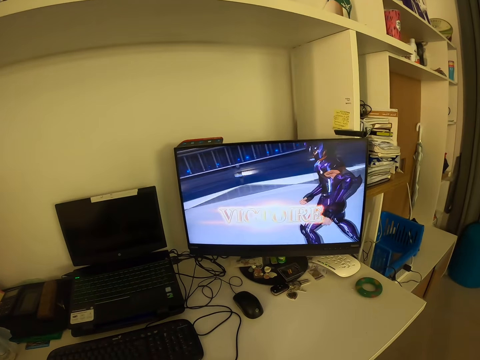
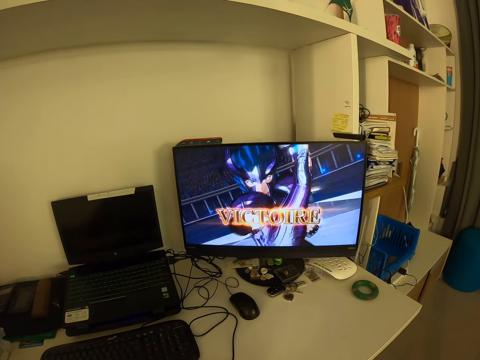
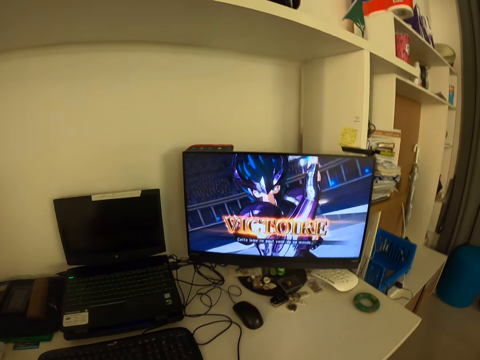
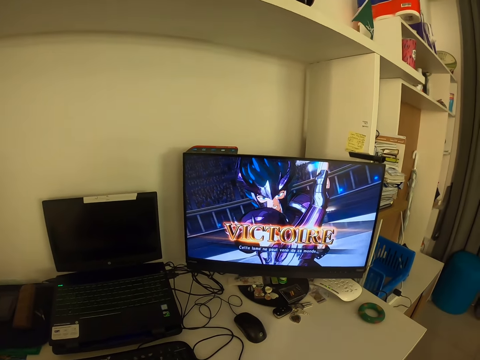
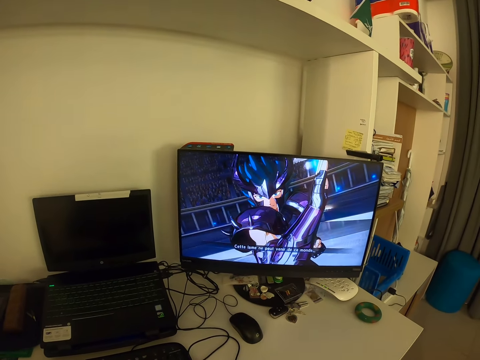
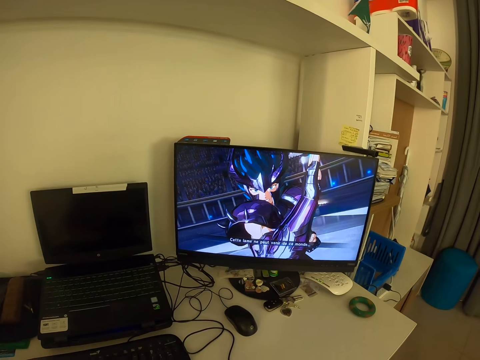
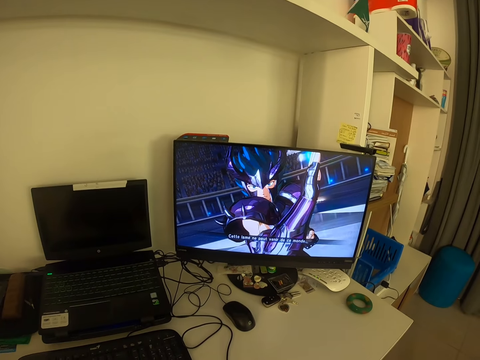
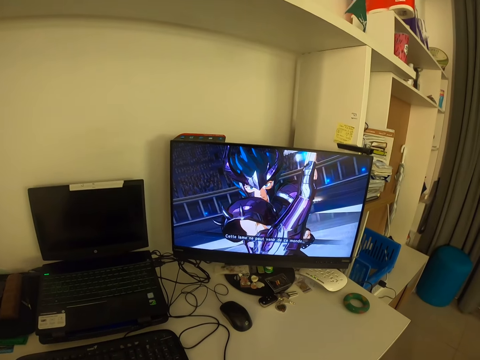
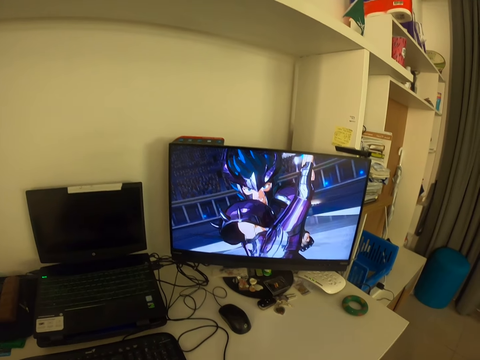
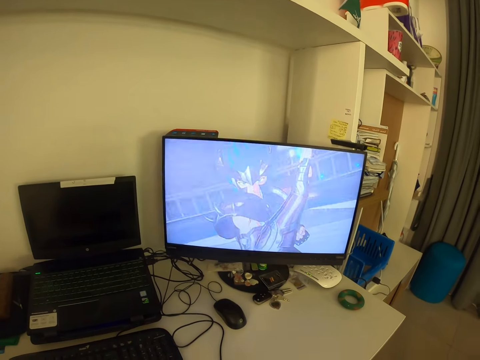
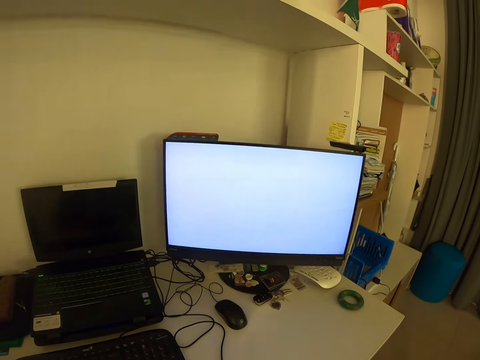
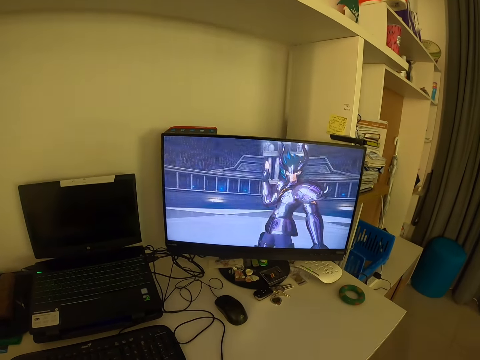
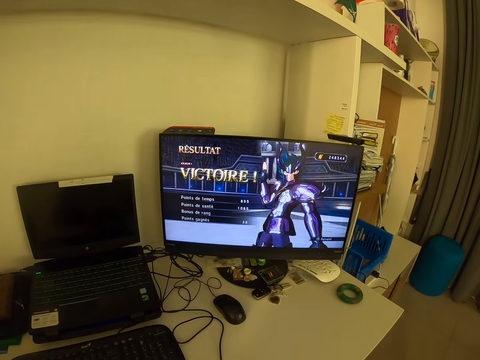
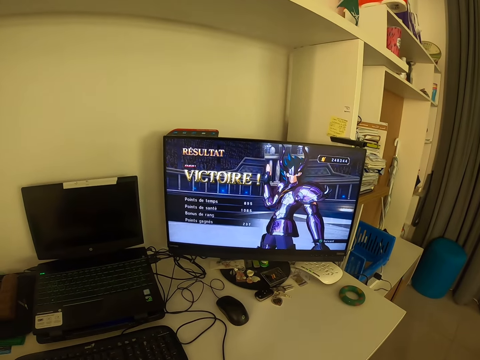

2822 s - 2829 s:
The camera wearer drops the cup on the table. They stare at the monitor on the table.

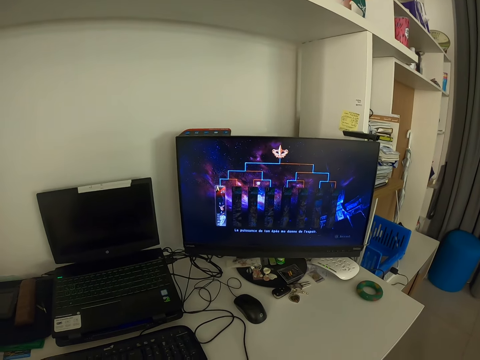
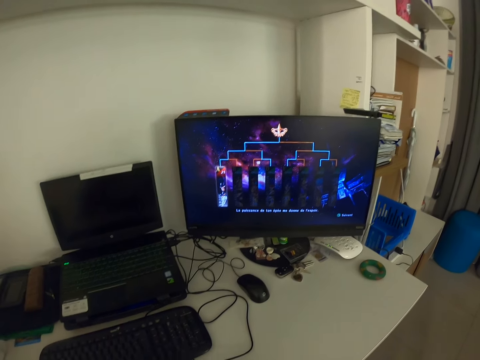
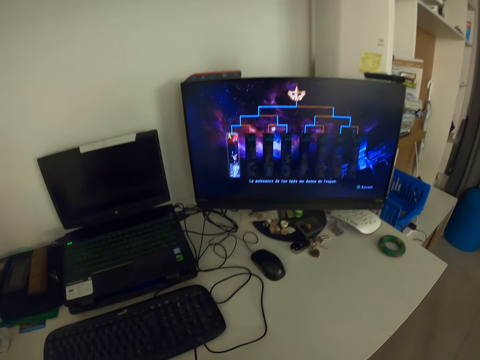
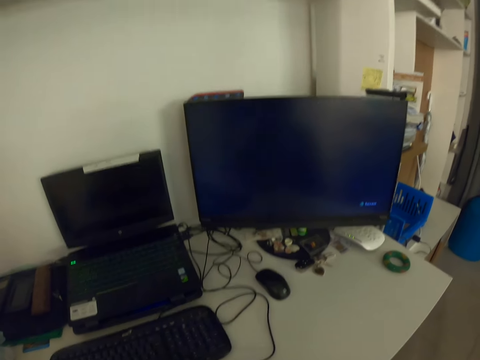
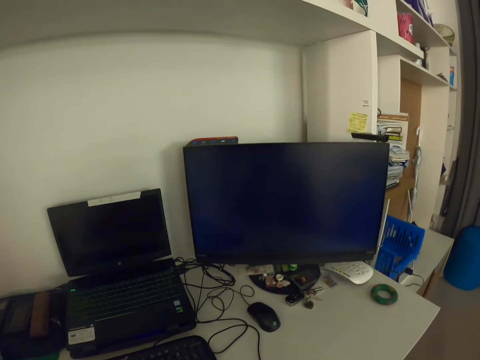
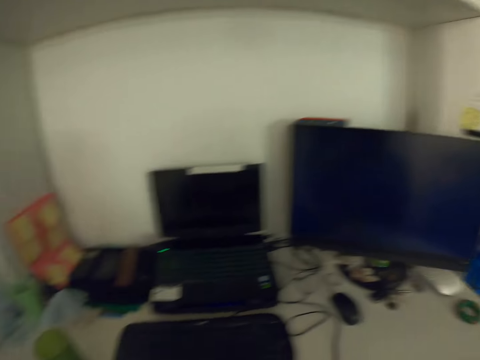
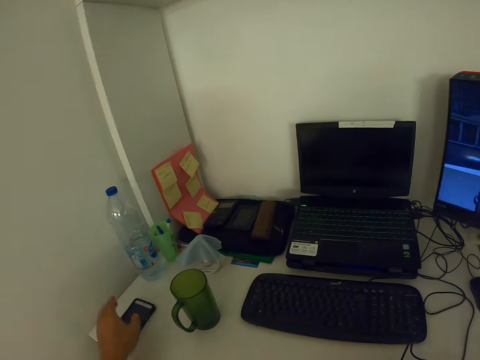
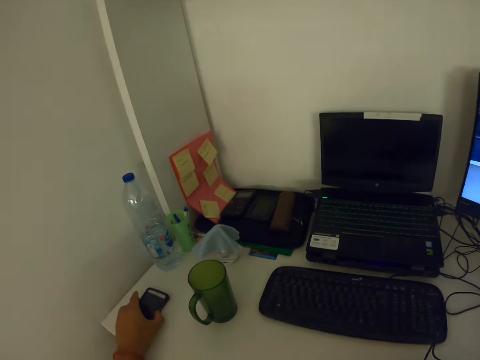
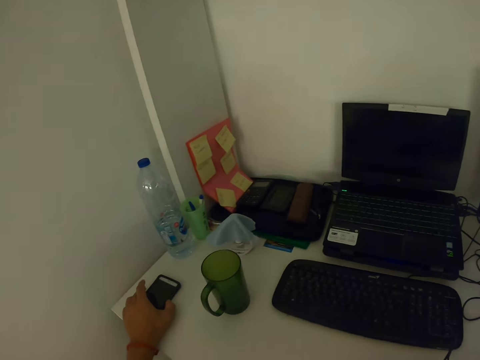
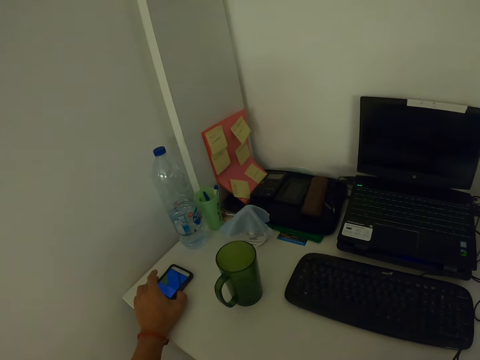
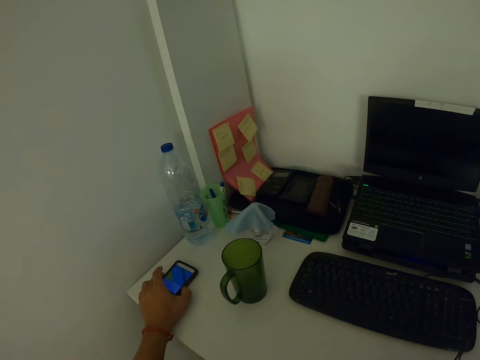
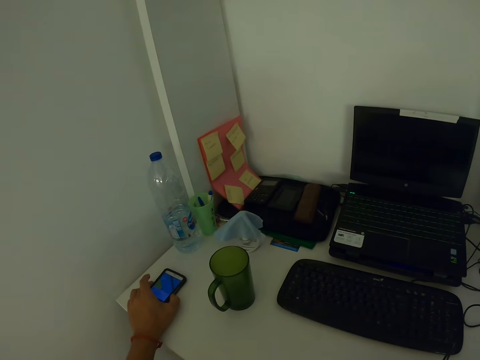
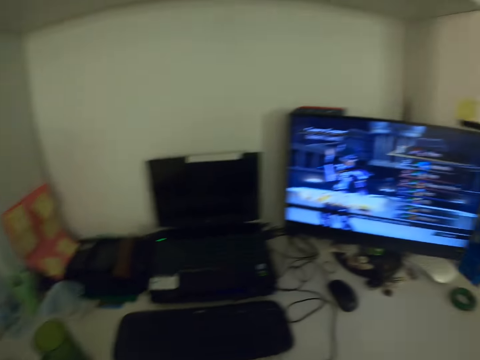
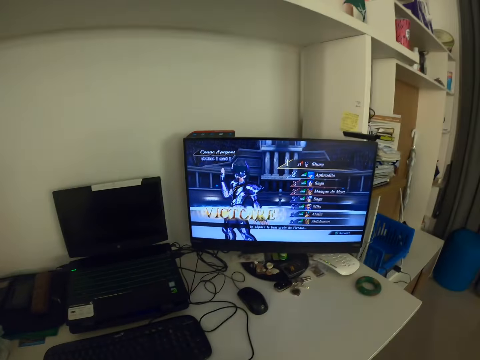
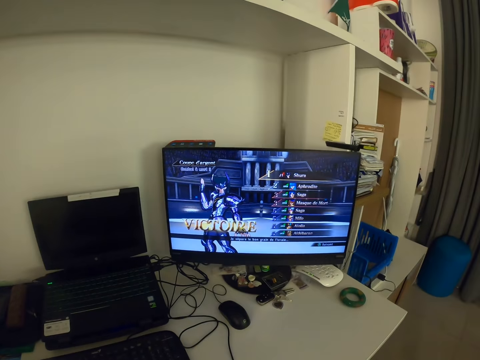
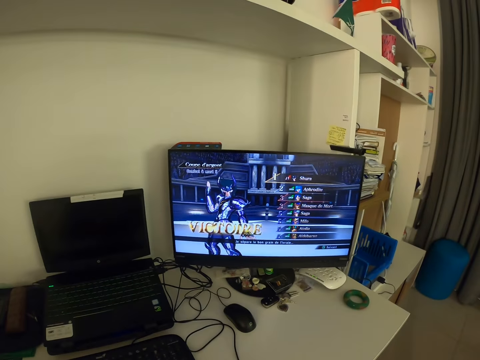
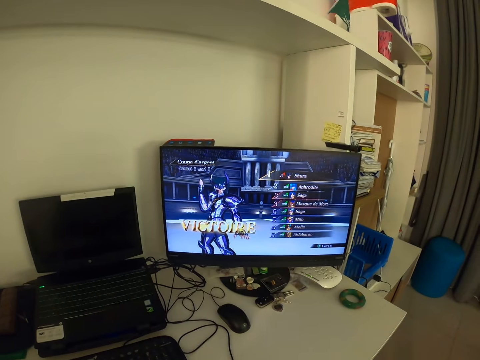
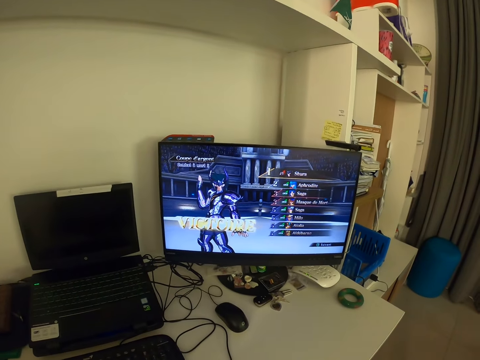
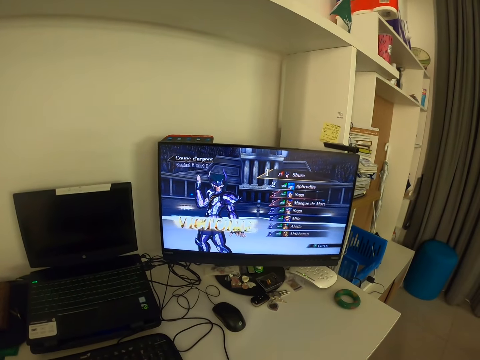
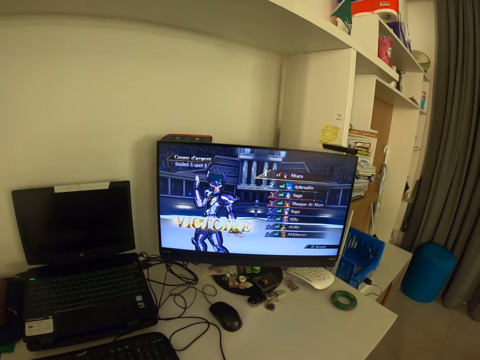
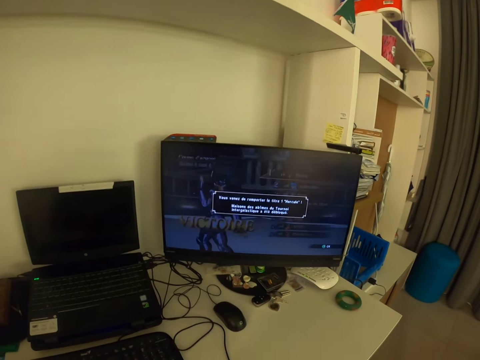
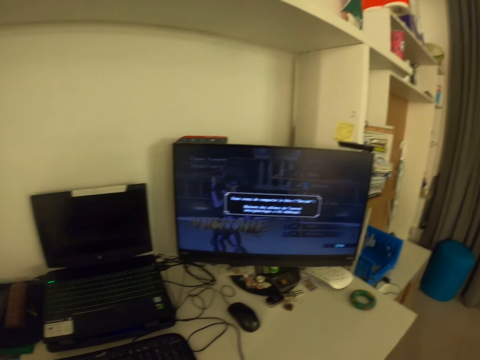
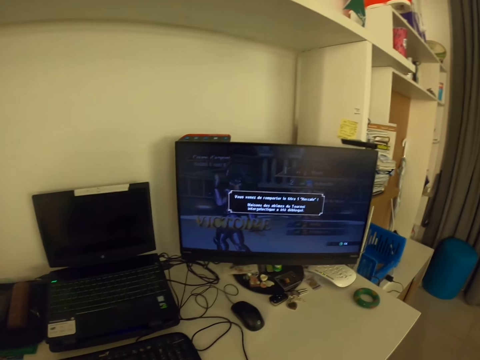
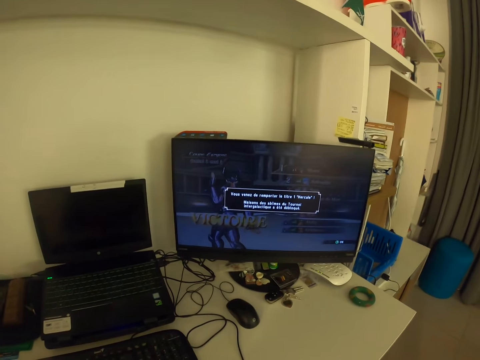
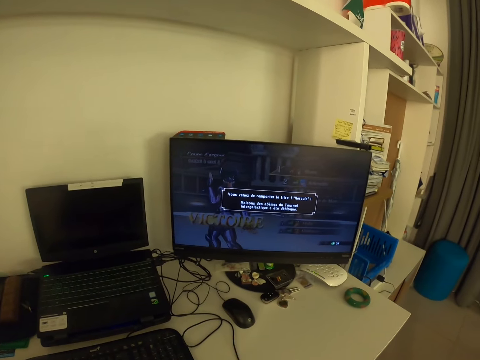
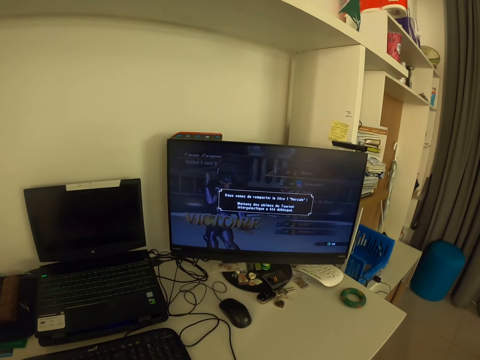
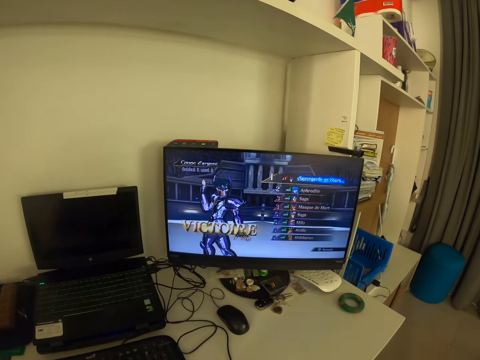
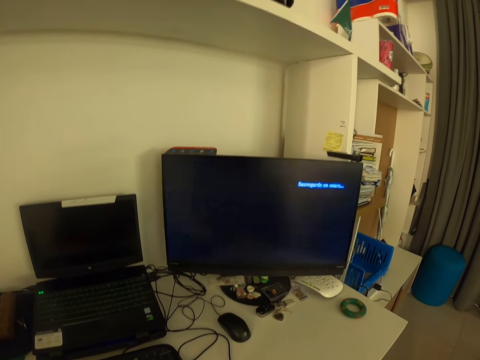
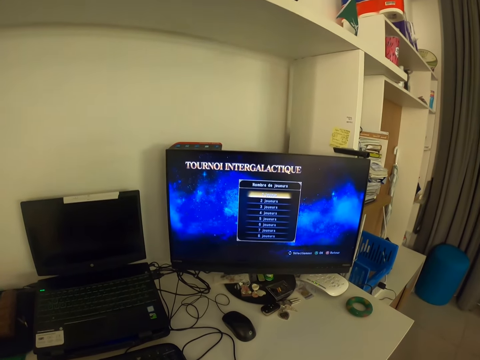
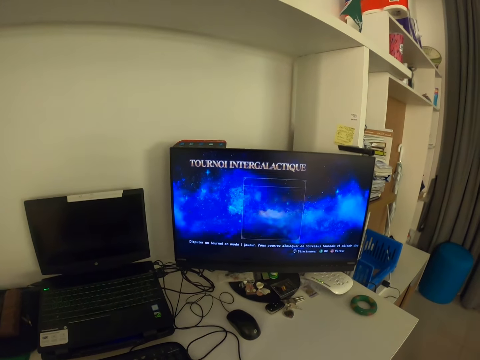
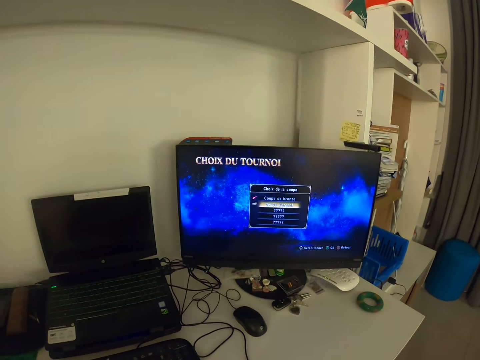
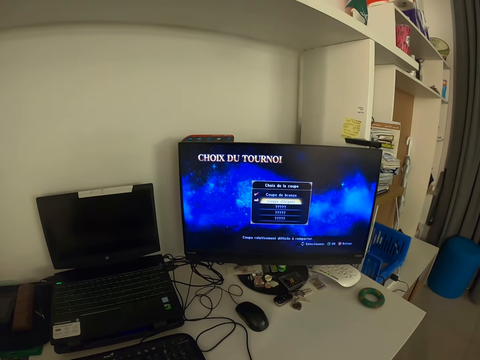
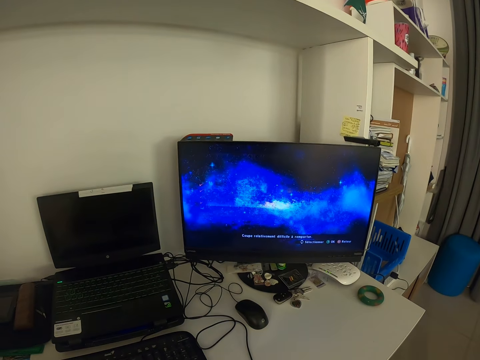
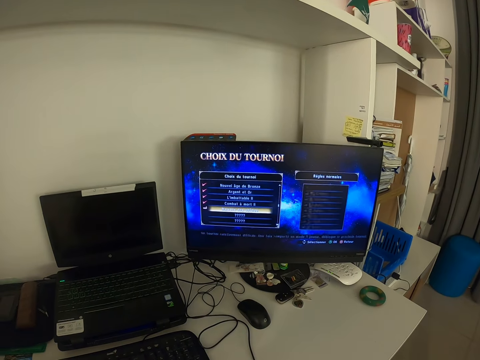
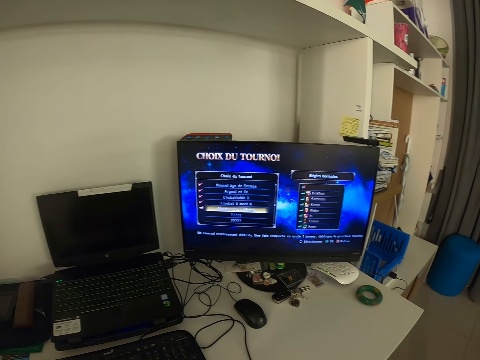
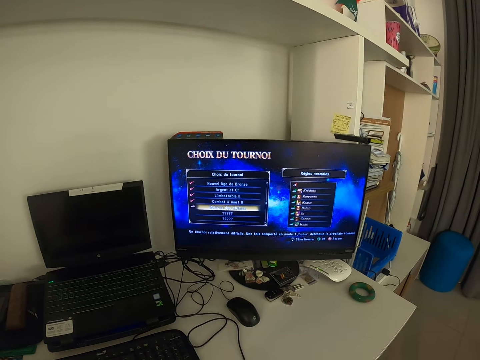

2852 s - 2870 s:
The camera wearer looks around the table. He operates a cellphone on the table with his left hand. He looks around the table. He stares at the monitor on the table. He operates the monitor with the game controller.

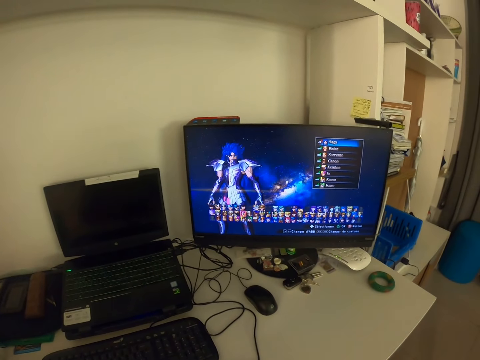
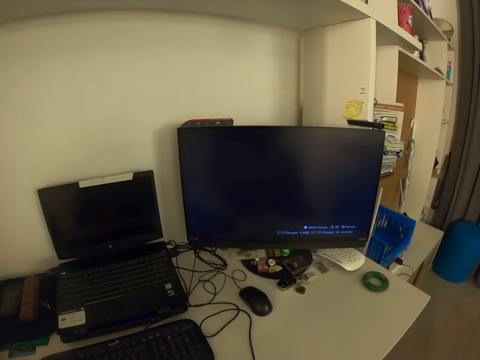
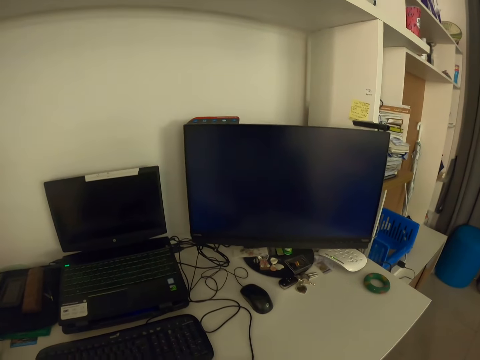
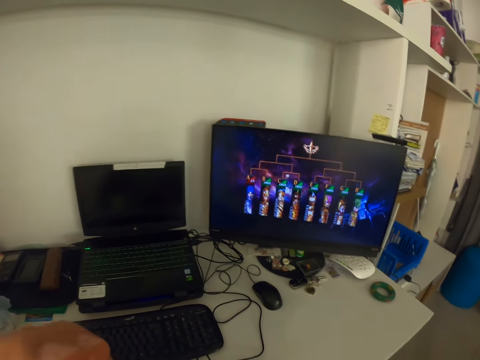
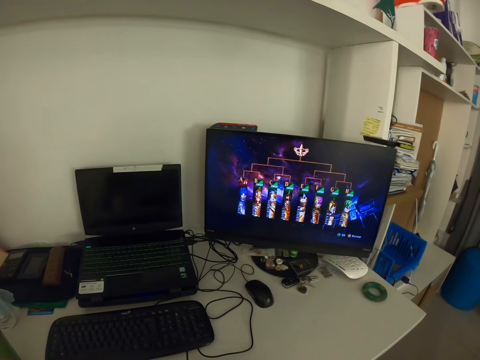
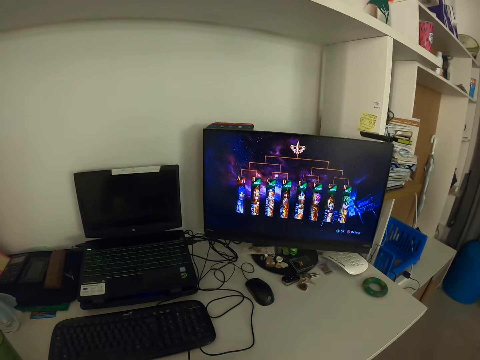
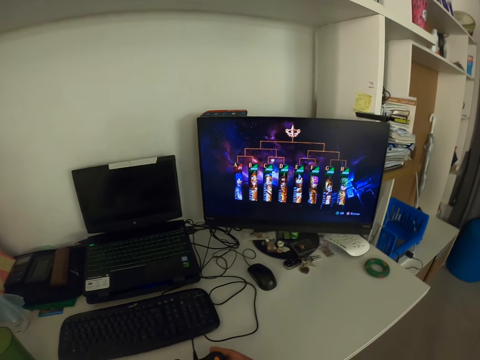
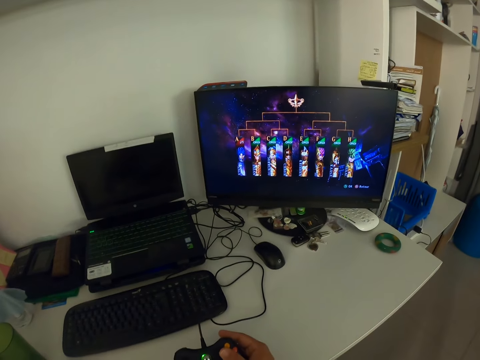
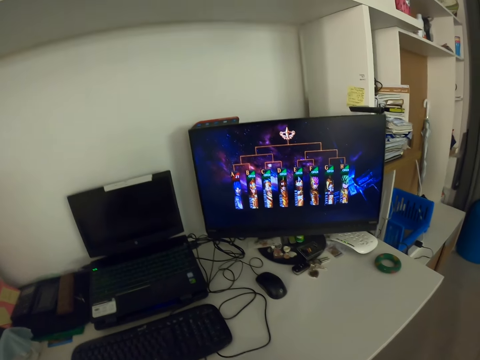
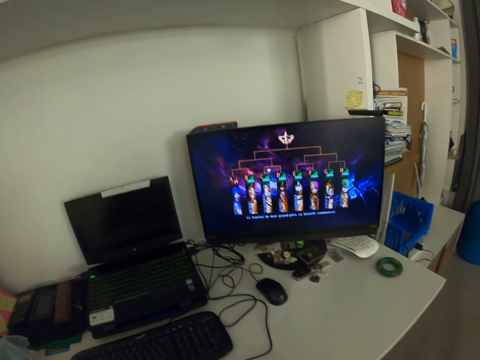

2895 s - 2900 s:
The camera wearer moves the hand upwards. They stare at the monitor on the table.
